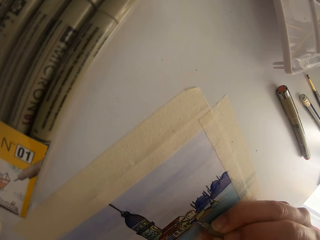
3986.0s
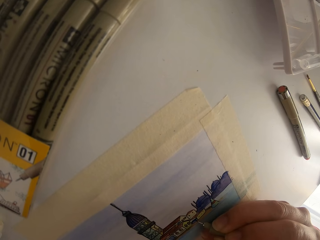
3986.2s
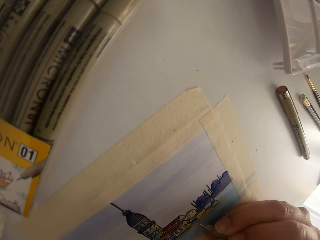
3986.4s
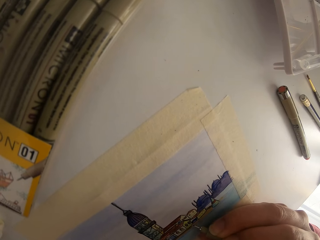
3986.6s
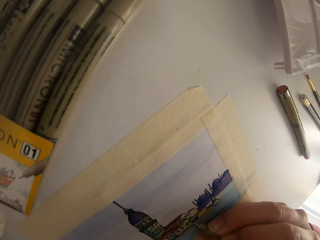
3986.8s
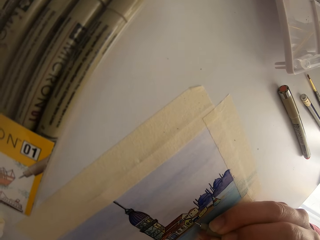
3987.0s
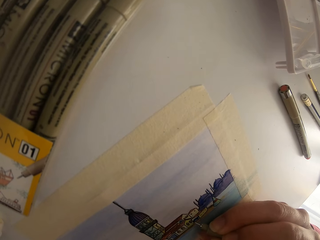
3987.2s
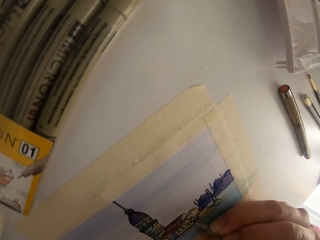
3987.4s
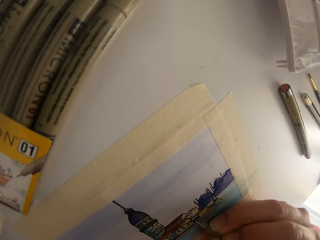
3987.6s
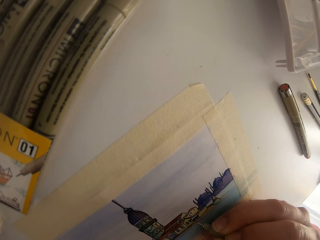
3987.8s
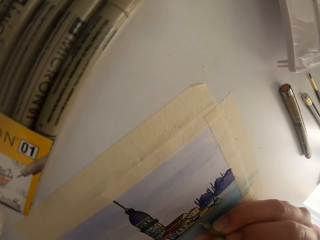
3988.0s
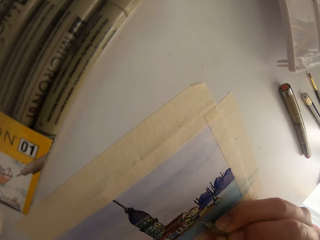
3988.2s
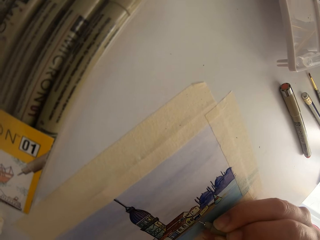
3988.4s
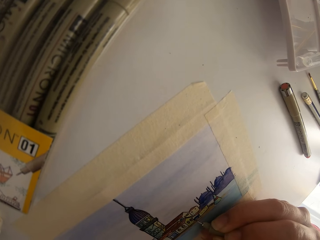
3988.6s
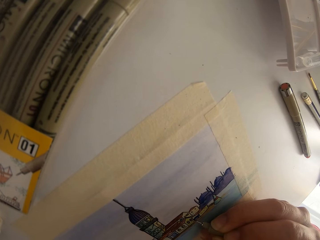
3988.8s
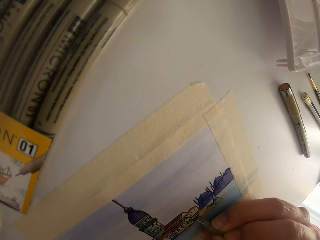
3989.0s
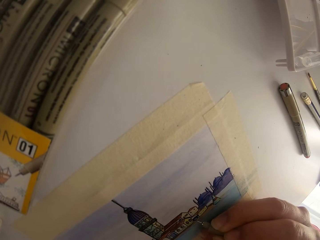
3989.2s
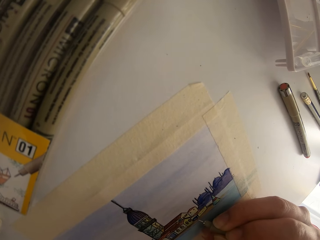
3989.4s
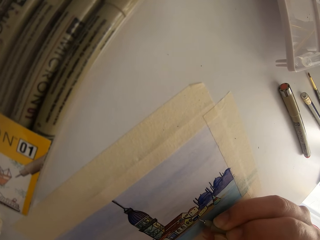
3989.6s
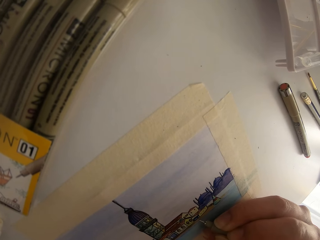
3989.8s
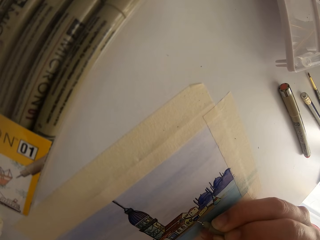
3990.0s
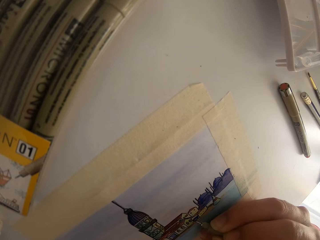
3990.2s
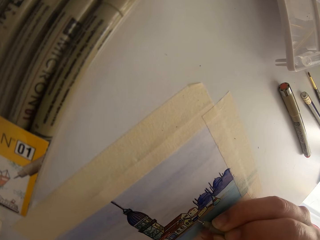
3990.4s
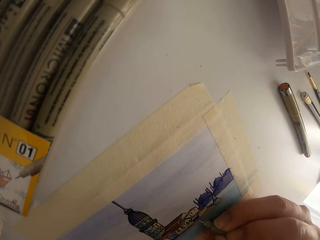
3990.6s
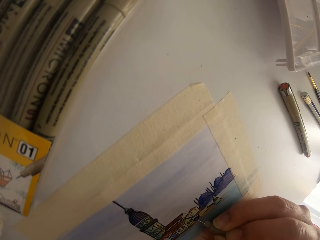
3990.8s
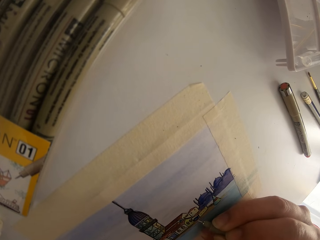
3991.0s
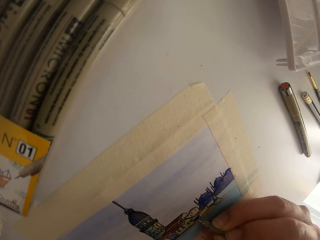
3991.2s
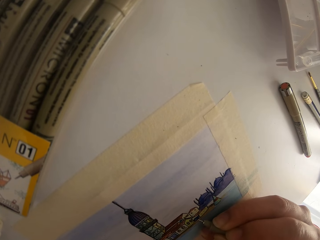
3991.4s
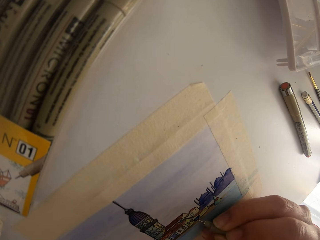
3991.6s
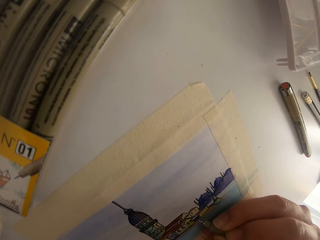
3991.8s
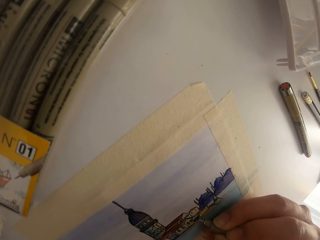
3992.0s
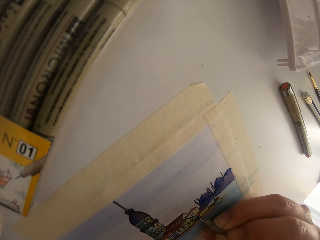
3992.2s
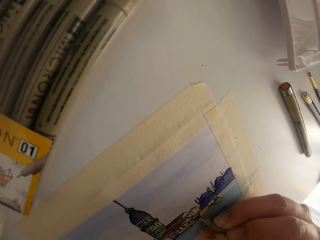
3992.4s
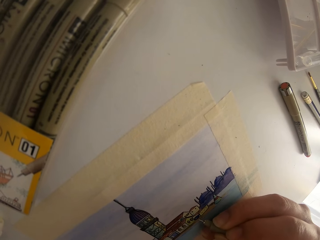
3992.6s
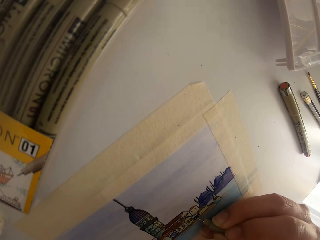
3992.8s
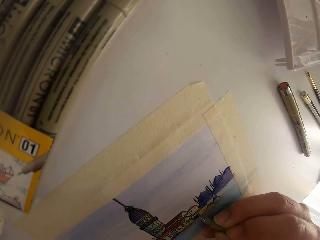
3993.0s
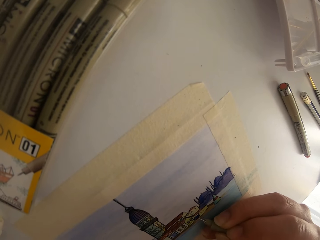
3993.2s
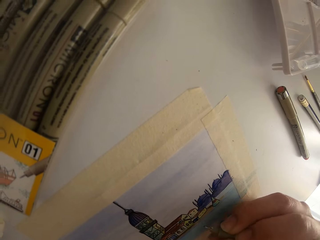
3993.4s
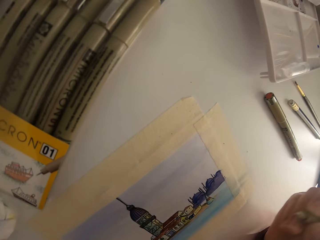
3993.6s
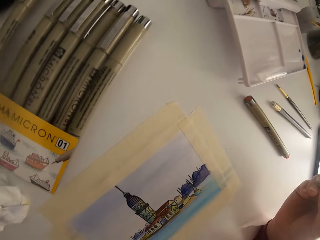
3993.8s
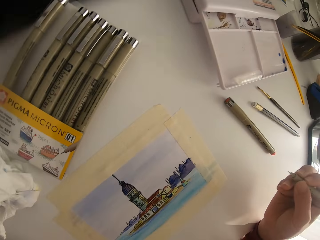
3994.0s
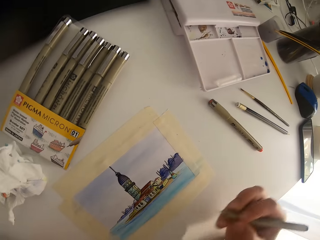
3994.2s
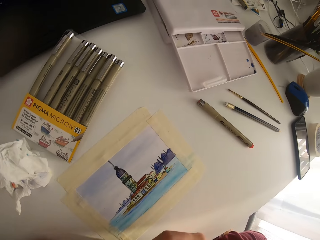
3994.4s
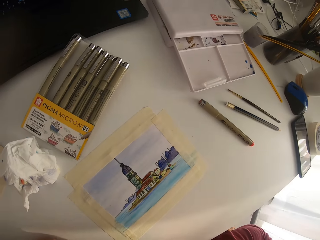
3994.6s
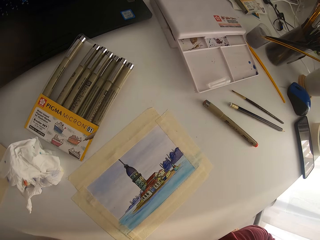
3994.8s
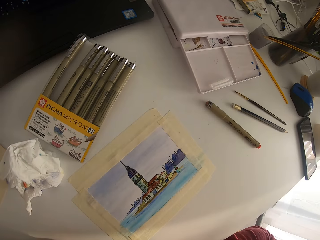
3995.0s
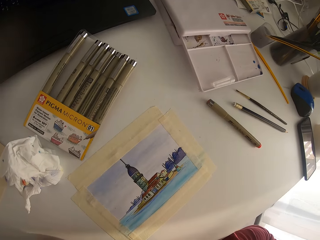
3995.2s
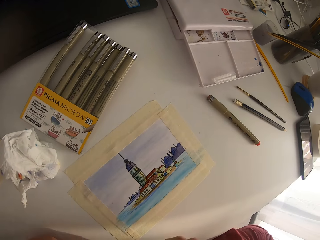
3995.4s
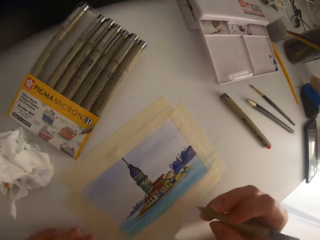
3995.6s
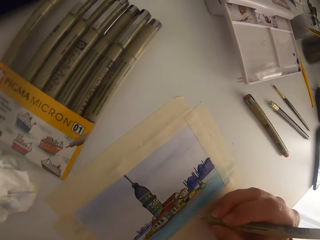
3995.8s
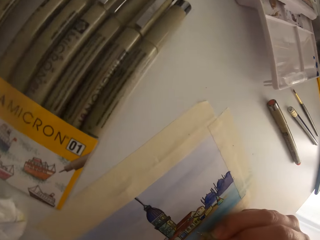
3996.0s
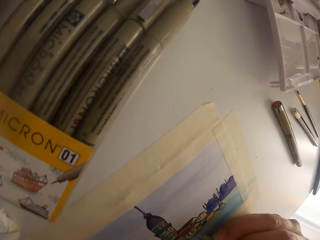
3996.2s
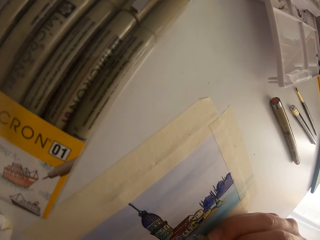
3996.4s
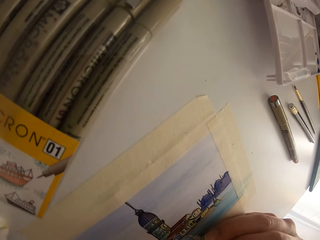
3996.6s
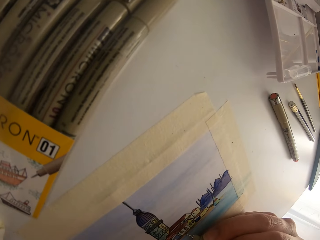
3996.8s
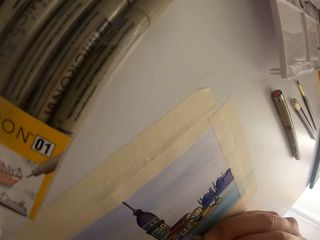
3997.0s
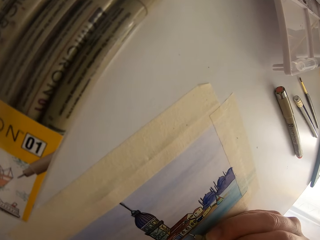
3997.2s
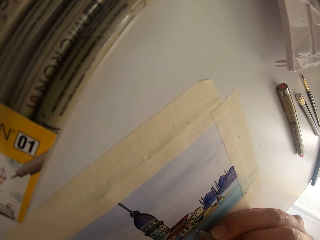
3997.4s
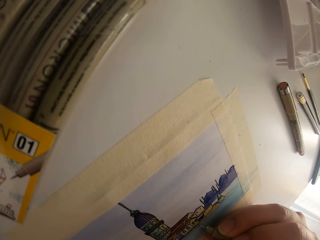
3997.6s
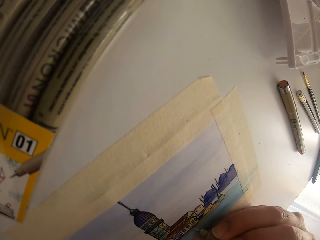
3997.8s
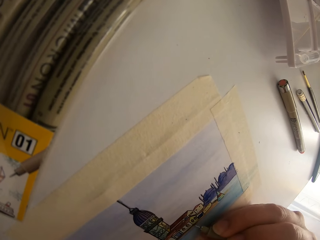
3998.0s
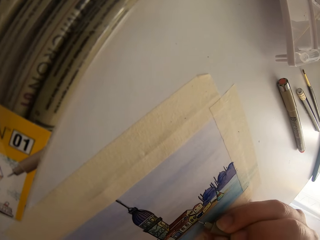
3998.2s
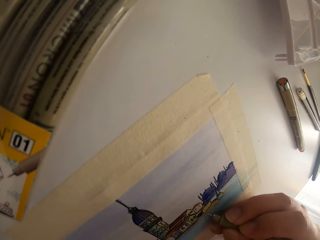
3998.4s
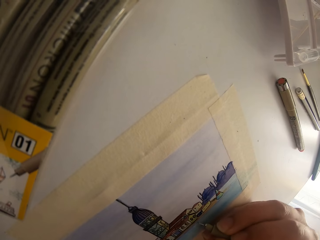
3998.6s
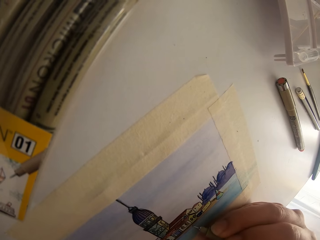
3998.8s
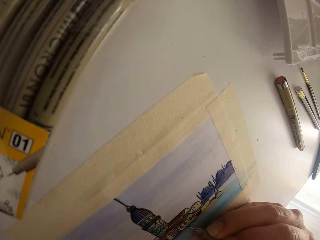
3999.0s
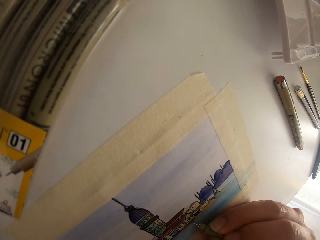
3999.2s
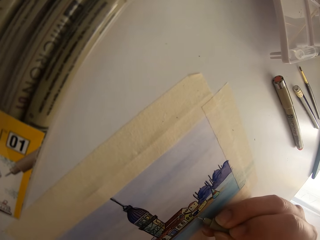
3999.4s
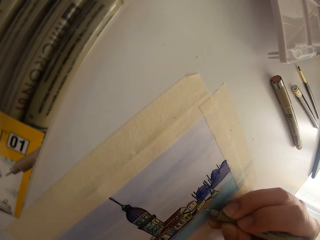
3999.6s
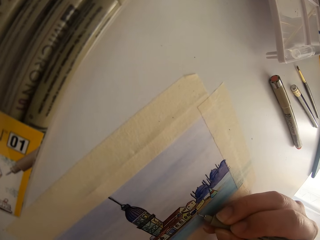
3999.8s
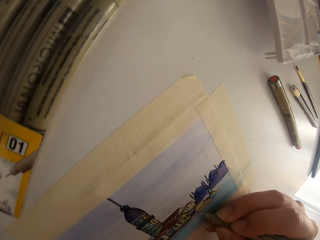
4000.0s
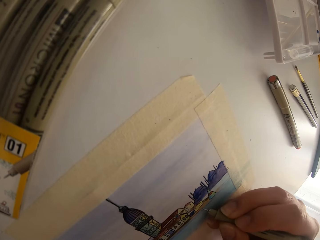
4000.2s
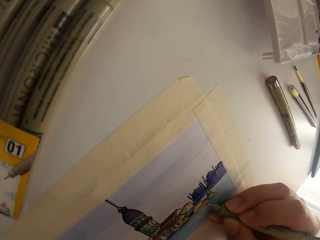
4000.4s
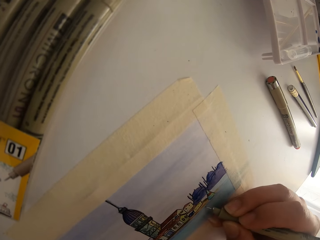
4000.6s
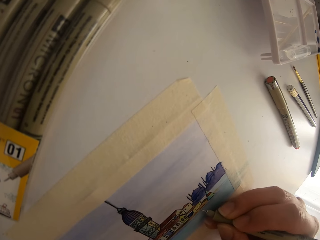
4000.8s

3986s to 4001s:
The camera wearer stops drawing. They draw a picture.

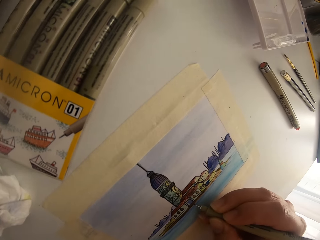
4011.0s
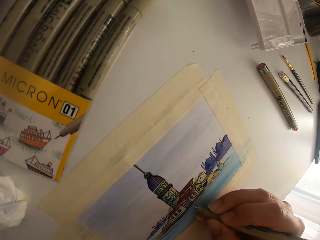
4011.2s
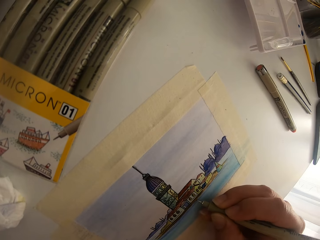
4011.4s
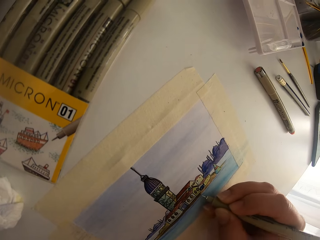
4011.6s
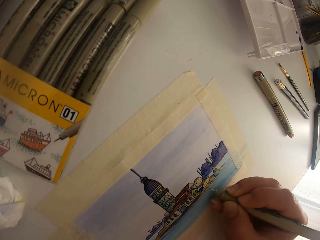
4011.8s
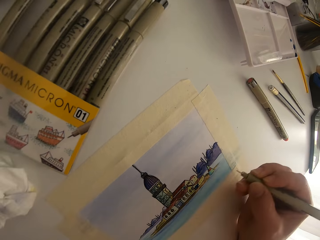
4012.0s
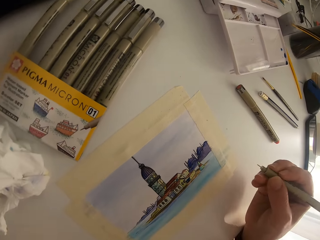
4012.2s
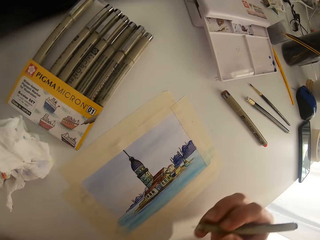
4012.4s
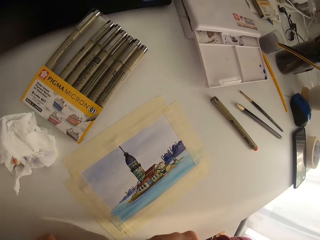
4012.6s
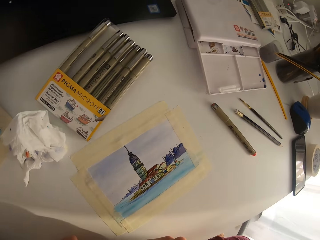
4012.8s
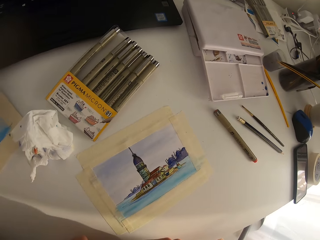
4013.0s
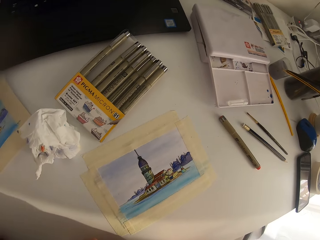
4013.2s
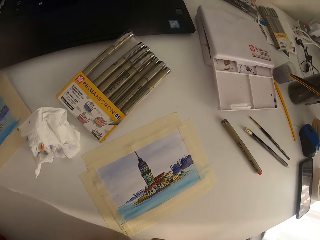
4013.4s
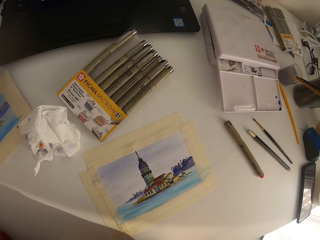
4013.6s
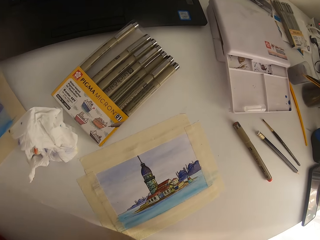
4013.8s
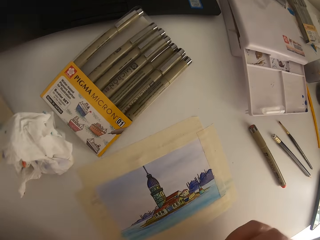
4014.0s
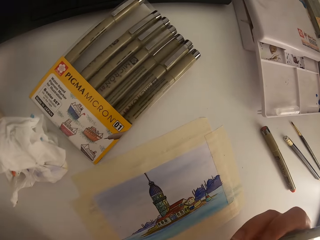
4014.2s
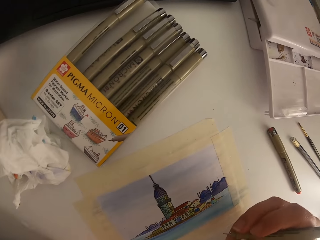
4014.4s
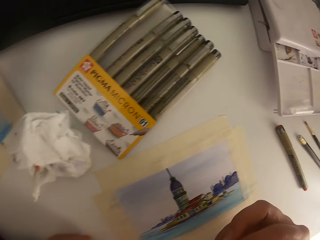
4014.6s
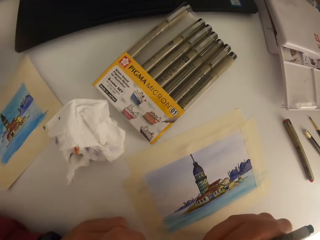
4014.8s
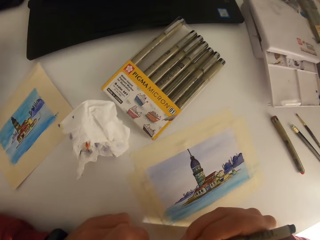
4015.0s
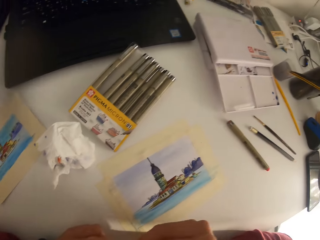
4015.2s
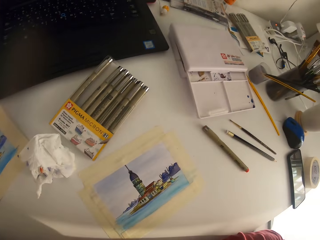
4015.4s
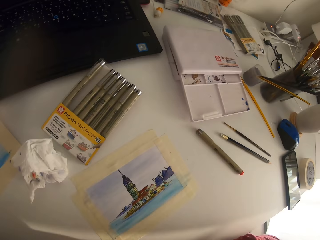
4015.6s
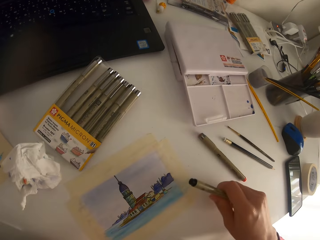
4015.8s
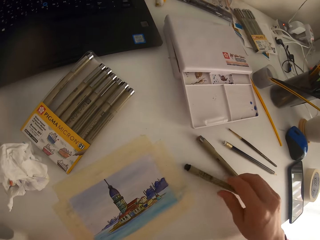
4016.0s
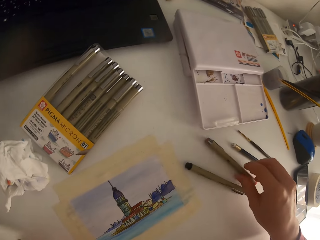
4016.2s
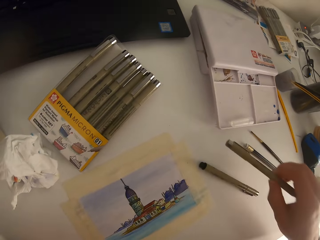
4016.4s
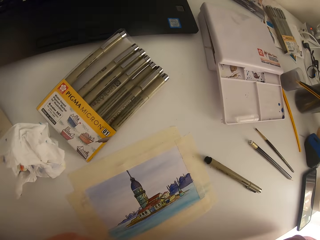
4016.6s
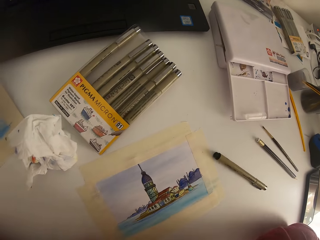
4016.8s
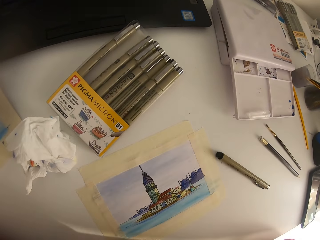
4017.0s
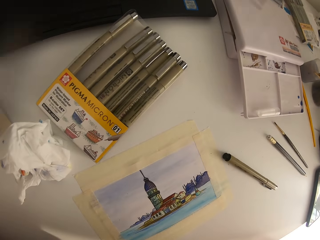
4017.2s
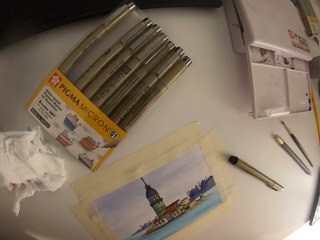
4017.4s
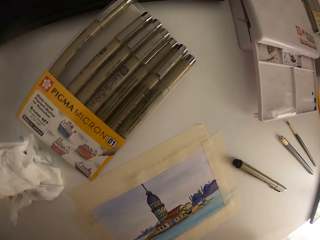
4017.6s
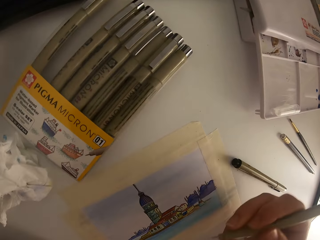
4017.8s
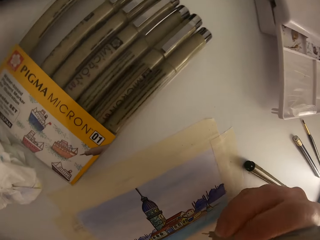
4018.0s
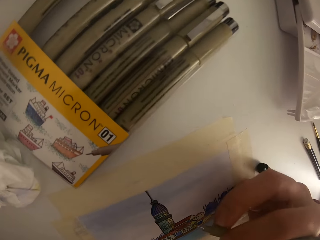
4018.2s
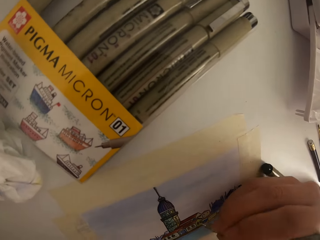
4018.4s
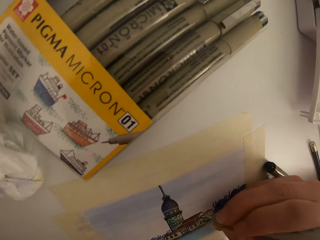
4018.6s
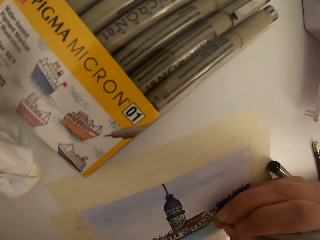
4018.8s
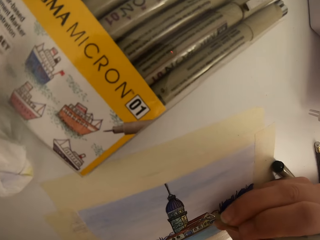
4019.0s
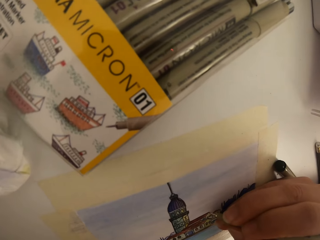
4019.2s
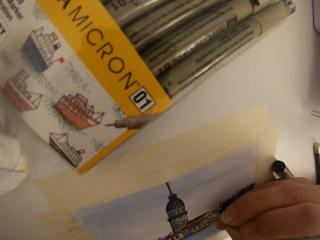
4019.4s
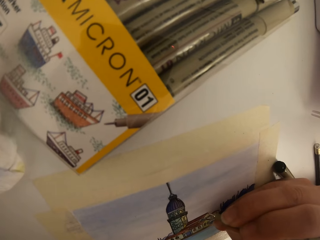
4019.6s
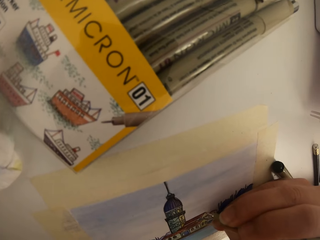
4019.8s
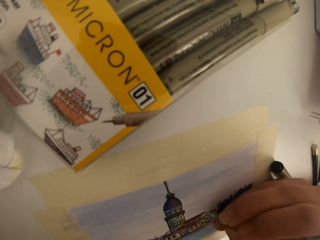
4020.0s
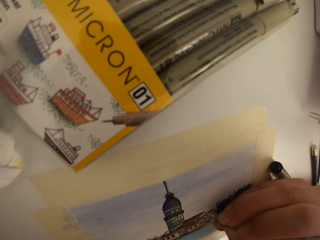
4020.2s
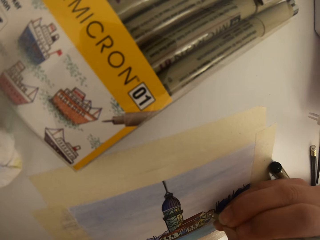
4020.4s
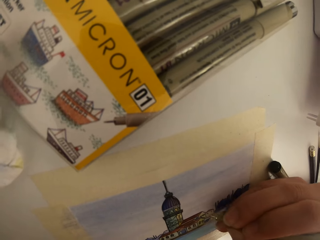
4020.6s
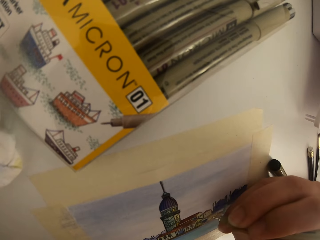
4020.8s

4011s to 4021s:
The camera wearer looks around. They put a drawing pen on the table. They pick a drawing pen. They draw a picture on the paper.
